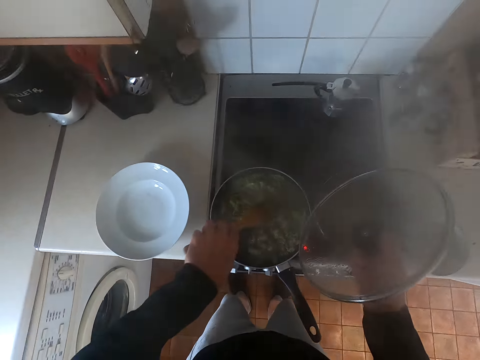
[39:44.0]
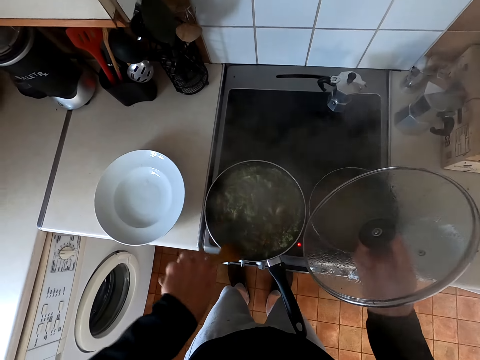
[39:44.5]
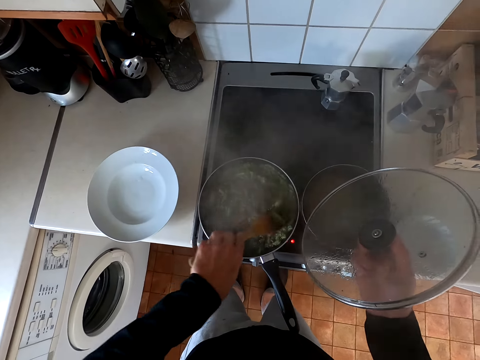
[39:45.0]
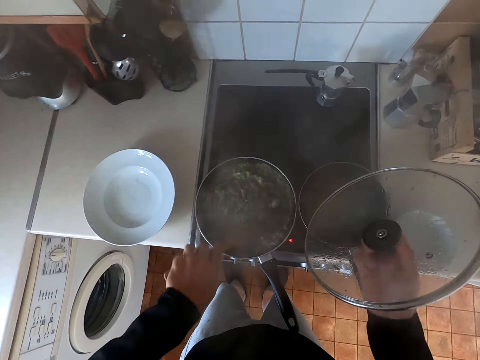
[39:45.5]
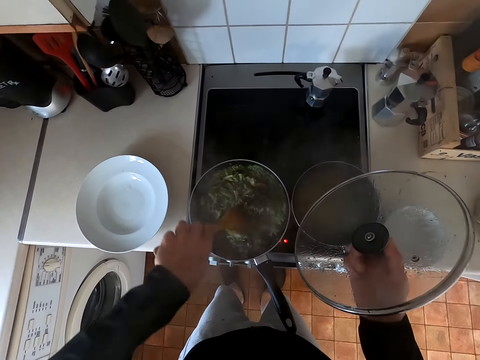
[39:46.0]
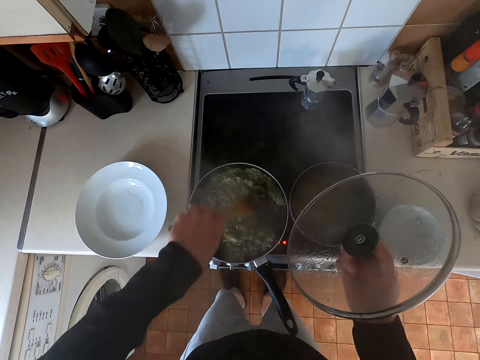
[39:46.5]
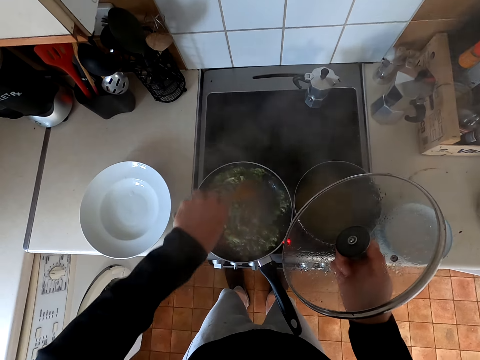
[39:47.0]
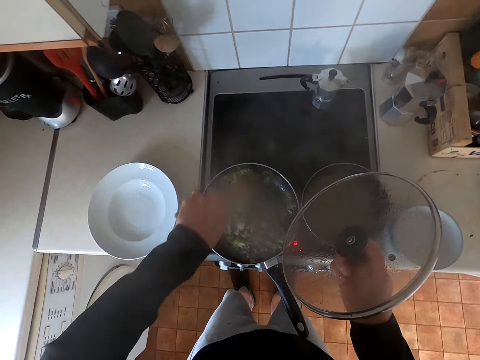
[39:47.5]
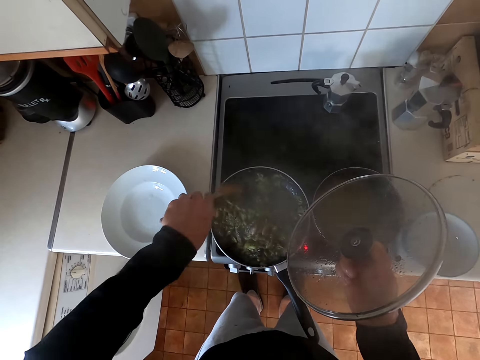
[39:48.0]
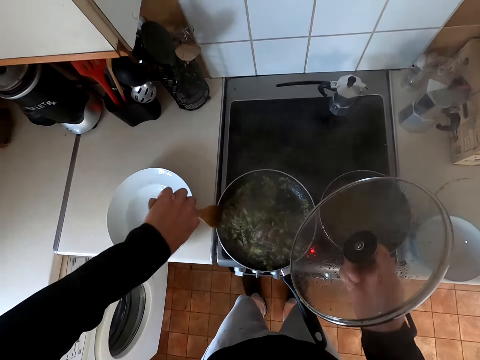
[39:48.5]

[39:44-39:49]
The camera wearer mixes the food.

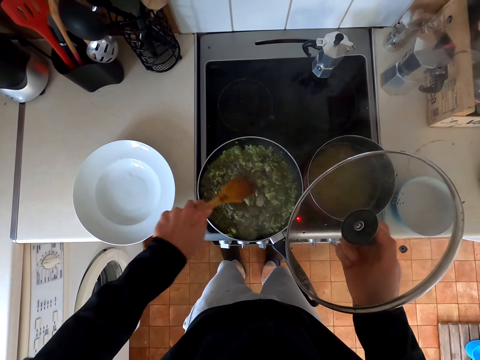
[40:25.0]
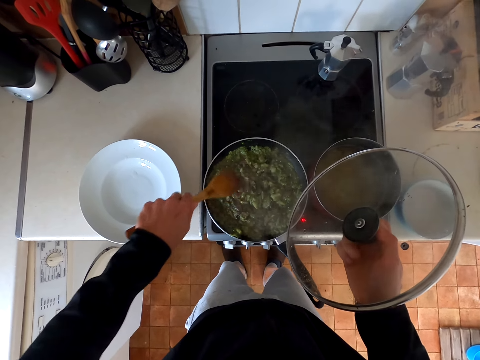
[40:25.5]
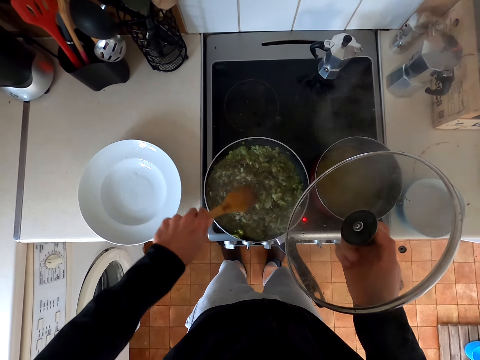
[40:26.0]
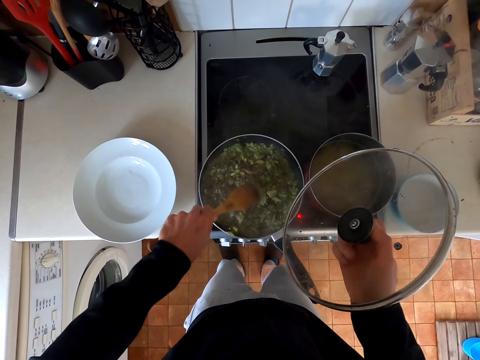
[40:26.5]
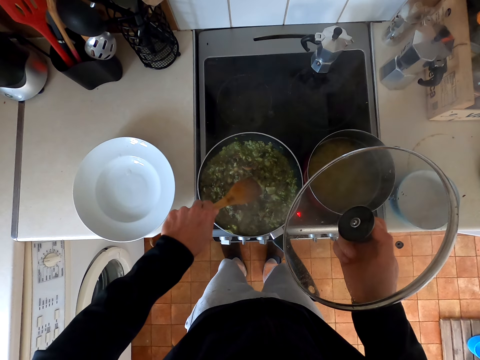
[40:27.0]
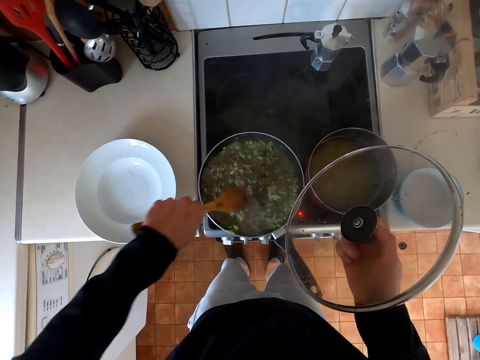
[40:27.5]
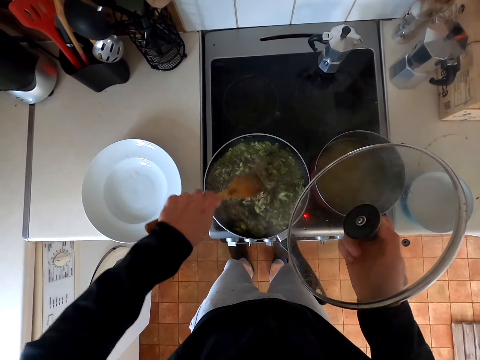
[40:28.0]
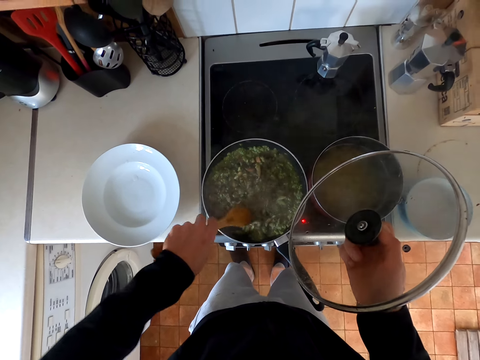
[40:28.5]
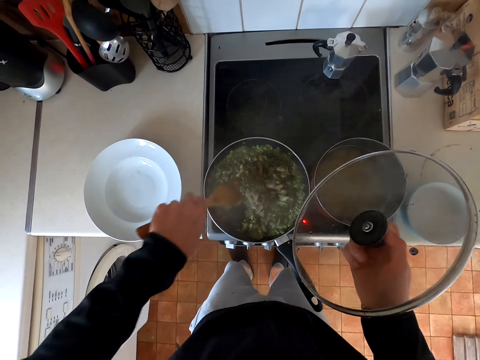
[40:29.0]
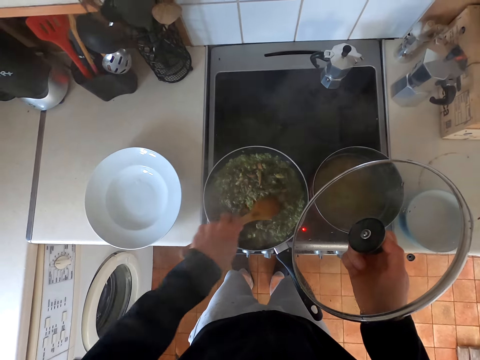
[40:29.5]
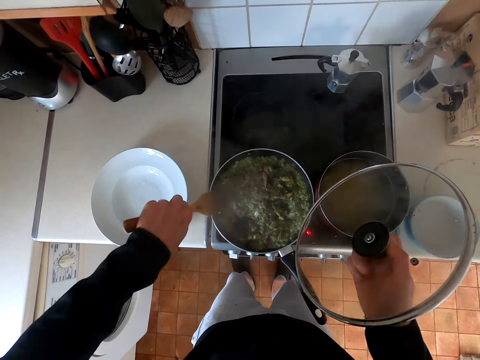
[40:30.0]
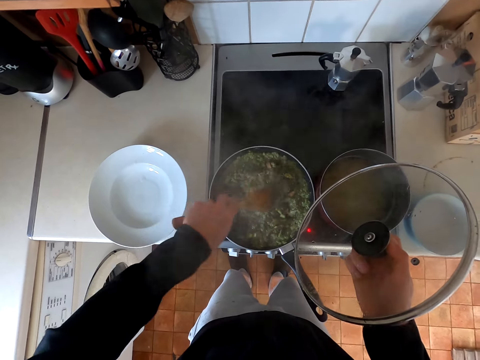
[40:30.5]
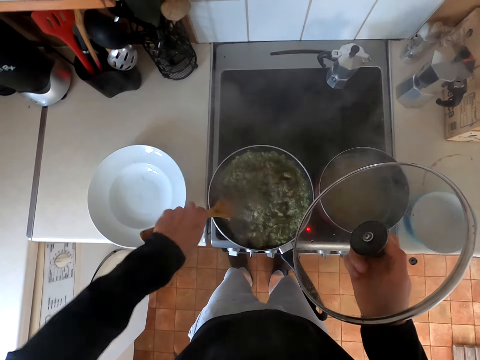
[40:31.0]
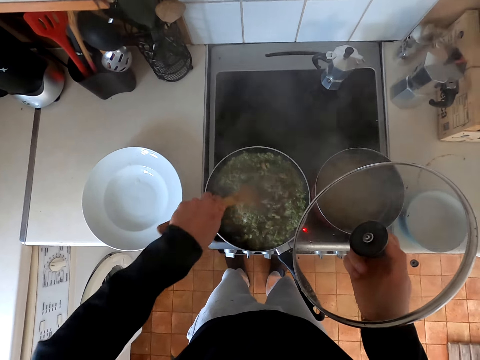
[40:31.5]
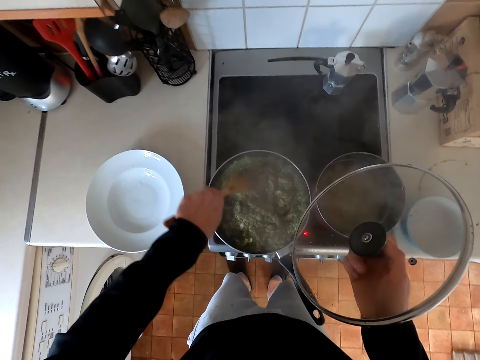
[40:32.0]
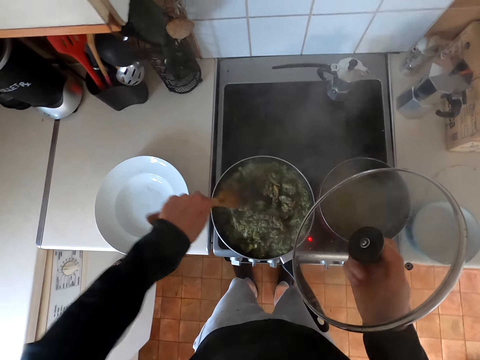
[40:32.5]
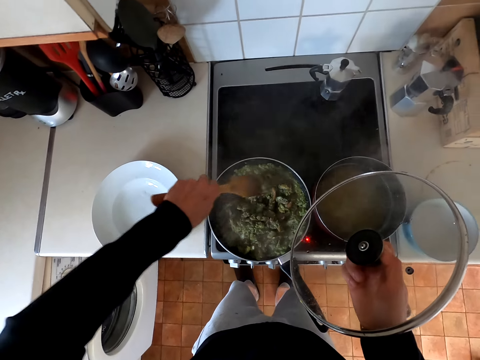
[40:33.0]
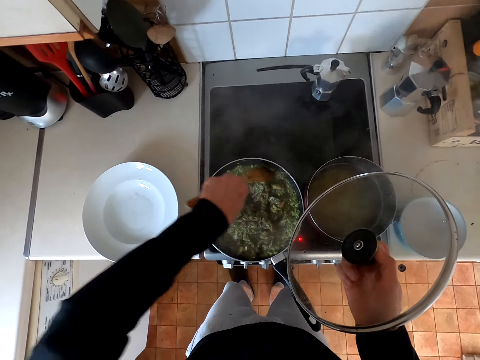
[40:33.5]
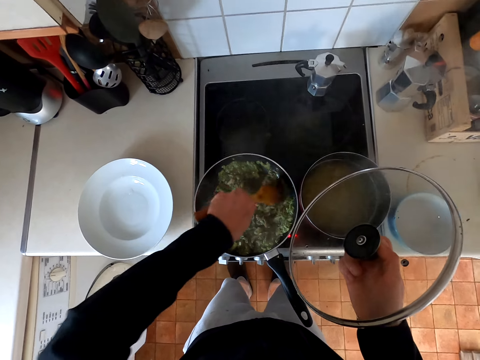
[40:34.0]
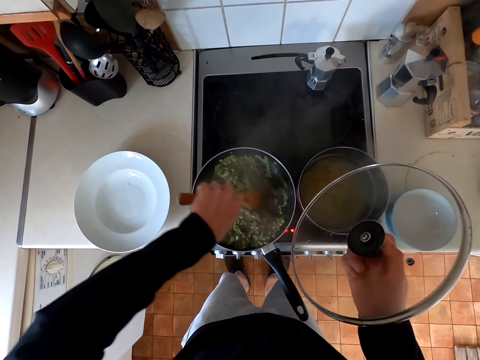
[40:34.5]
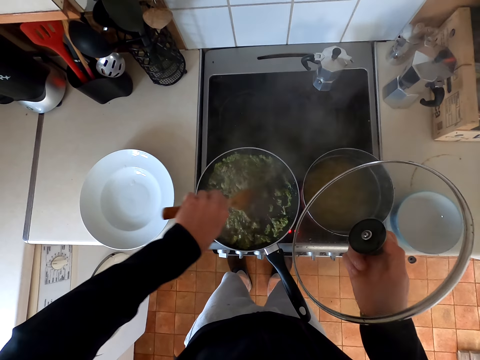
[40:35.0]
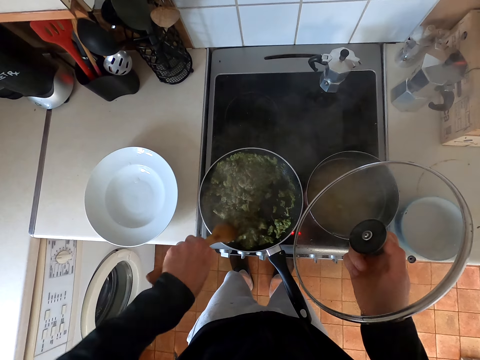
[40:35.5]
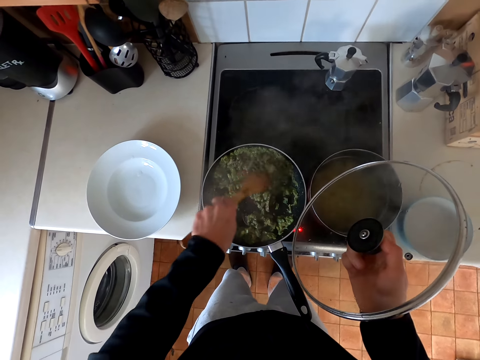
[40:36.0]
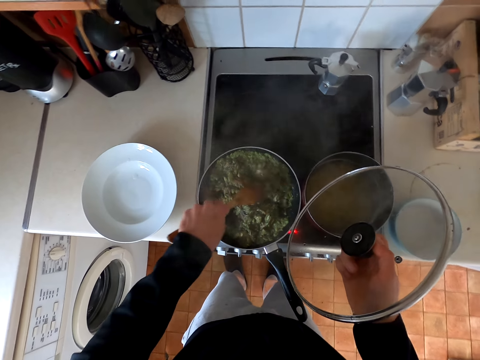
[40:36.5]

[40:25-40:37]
The camera wearer stirs food in the cooking pot.

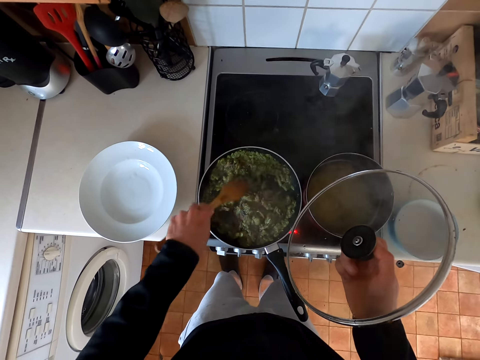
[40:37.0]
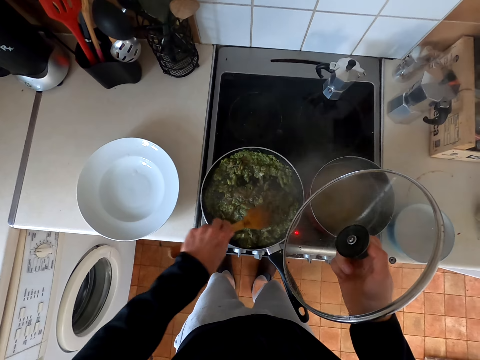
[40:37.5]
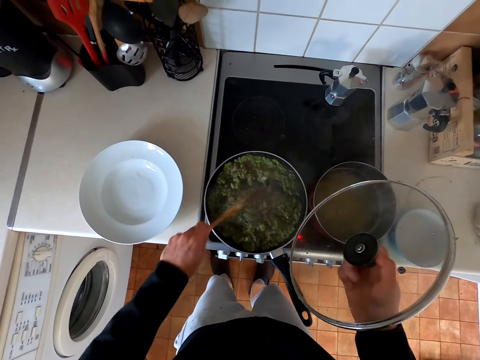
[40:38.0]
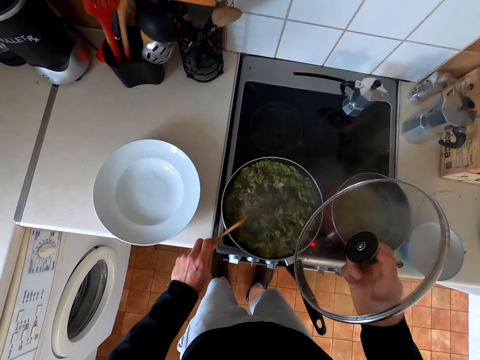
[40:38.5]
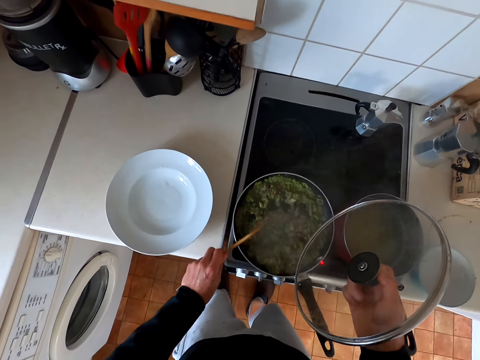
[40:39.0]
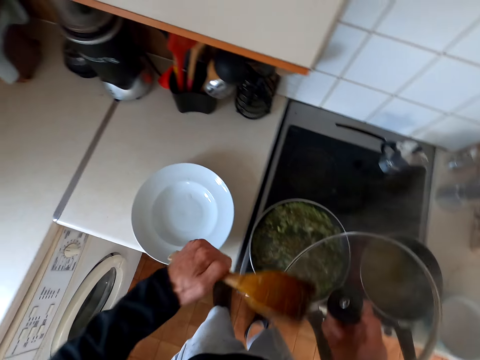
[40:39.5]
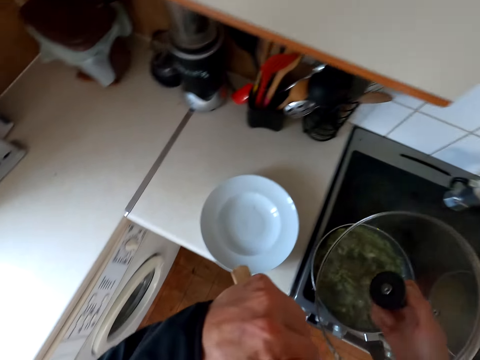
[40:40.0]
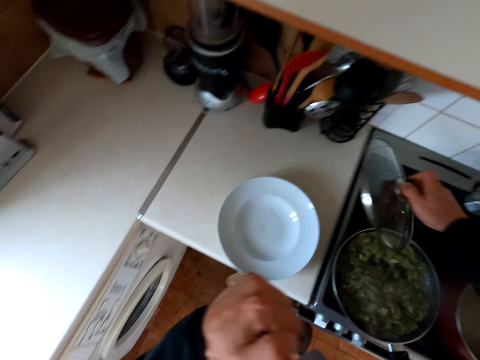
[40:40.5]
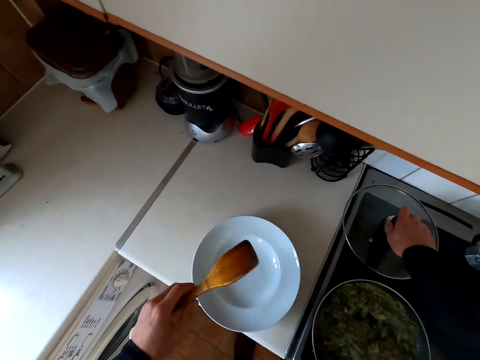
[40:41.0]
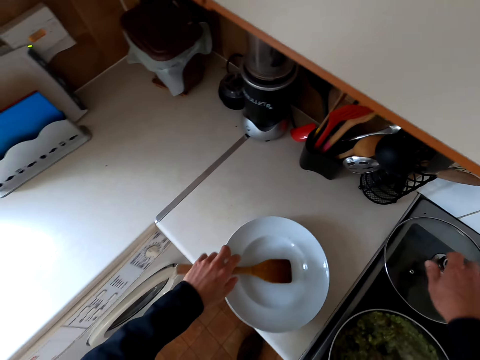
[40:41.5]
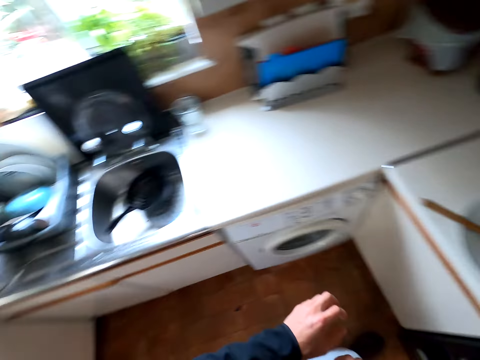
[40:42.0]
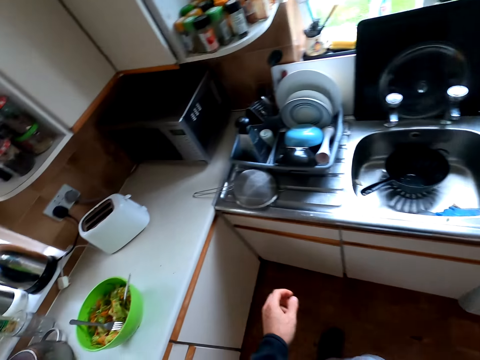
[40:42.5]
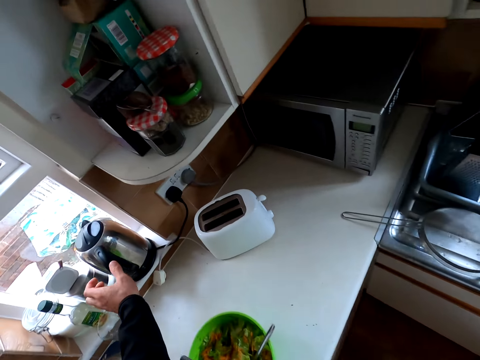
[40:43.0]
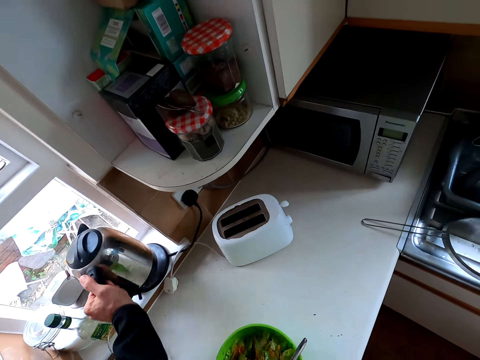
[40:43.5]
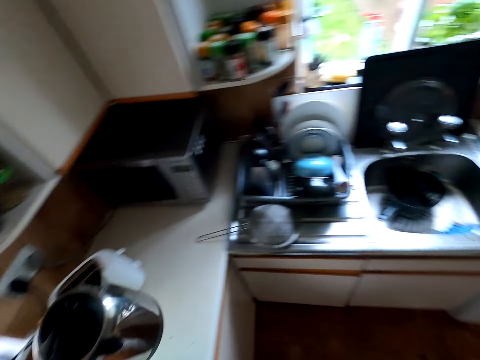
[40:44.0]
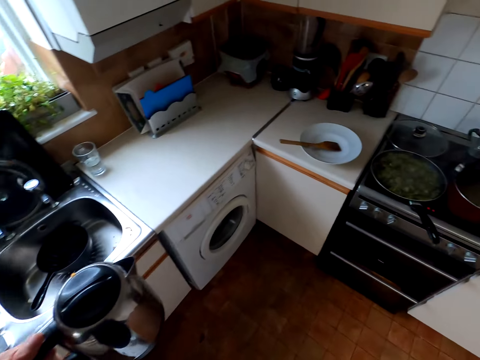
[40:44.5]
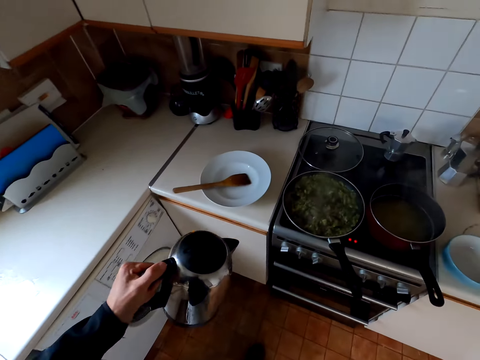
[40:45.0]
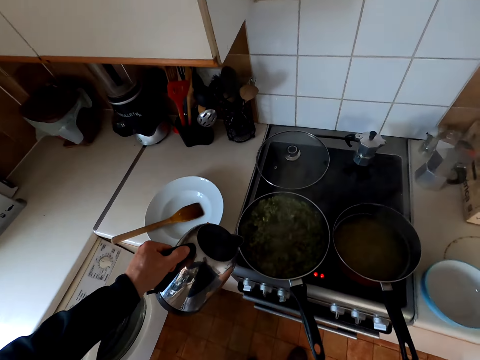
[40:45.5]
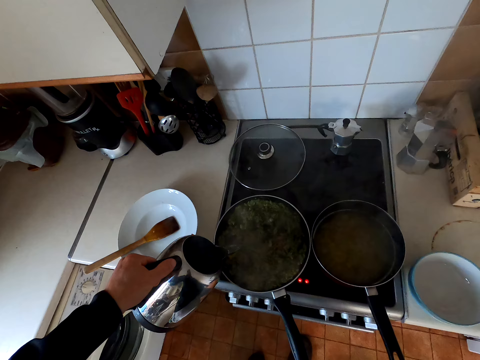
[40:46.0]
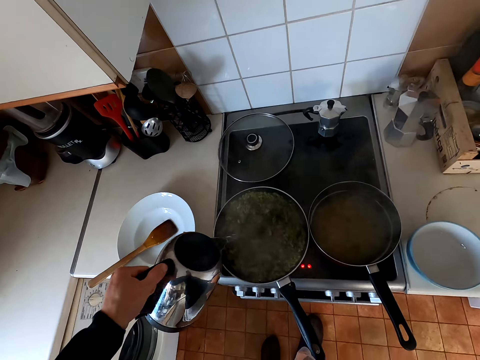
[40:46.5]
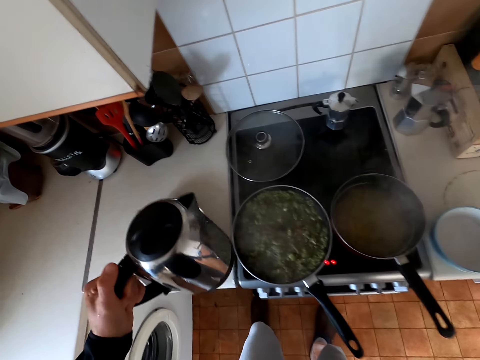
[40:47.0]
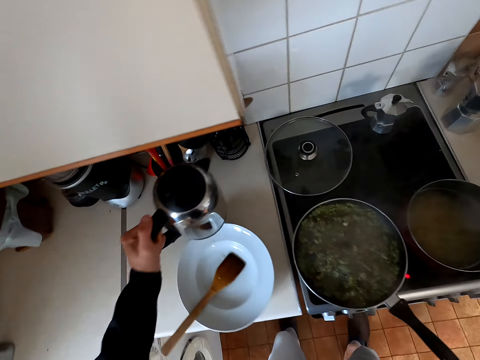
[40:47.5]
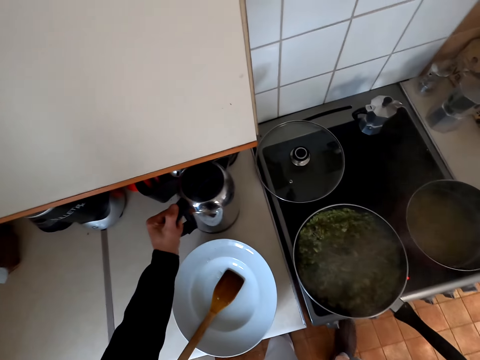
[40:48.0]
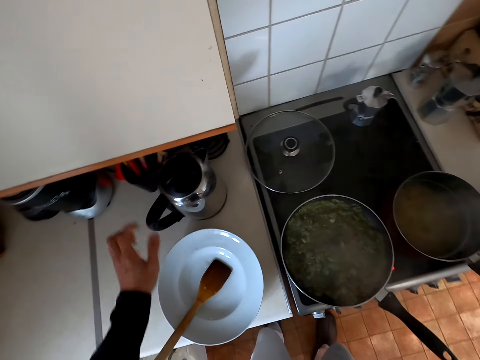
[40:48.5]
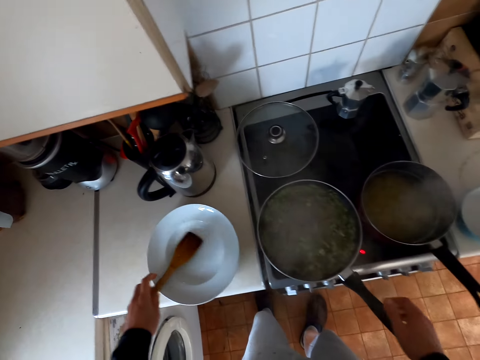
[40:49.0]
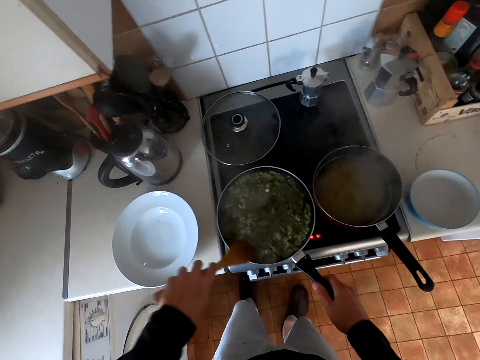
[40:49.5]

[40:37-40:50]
The camera wearer puts the cooking lid down on the sink. They put the cooking spoon down on a plate. They pick up the water heating jug from the table. They add some hot water in the veggies. They put the water heating jug down on the table. They pick up the cooking spoon from the plate. They stir the veggies with the cooking spoon in the cooking pot.
